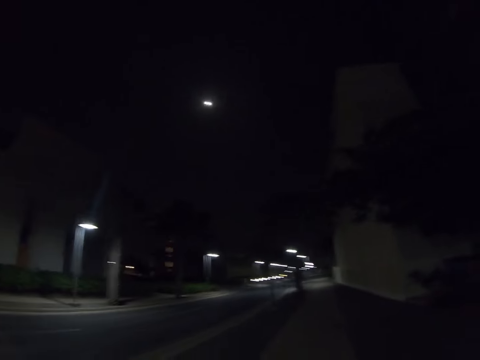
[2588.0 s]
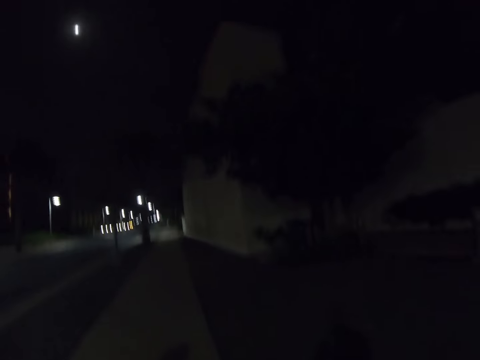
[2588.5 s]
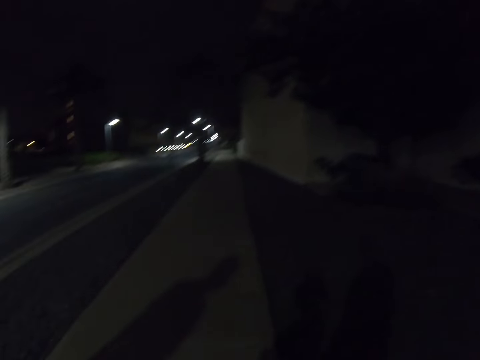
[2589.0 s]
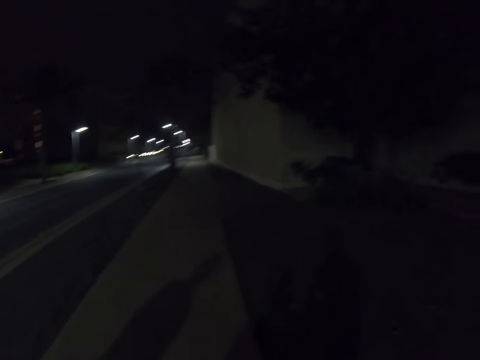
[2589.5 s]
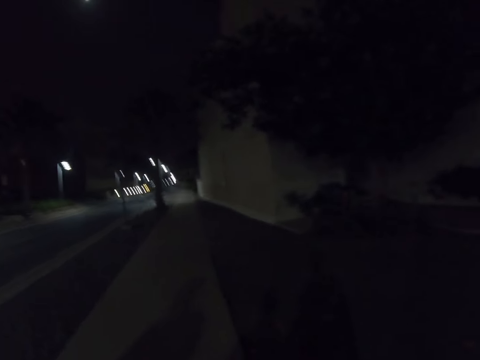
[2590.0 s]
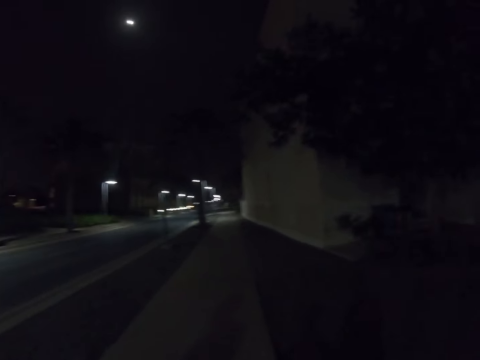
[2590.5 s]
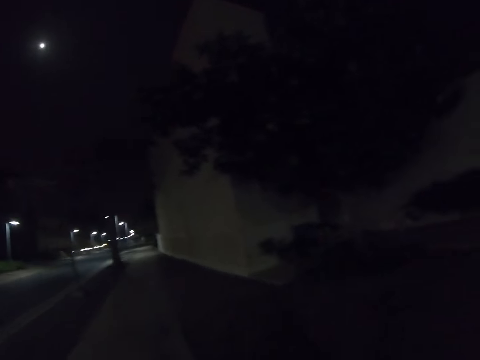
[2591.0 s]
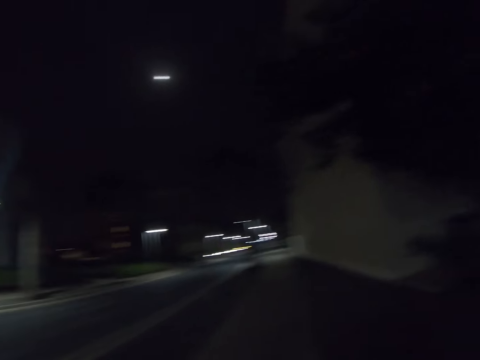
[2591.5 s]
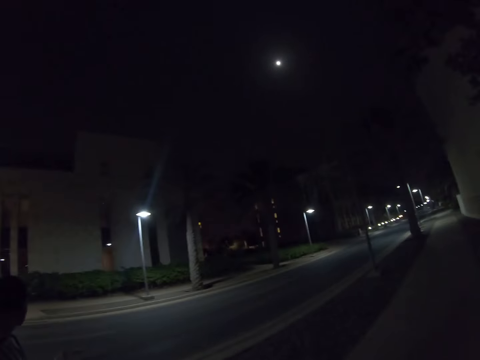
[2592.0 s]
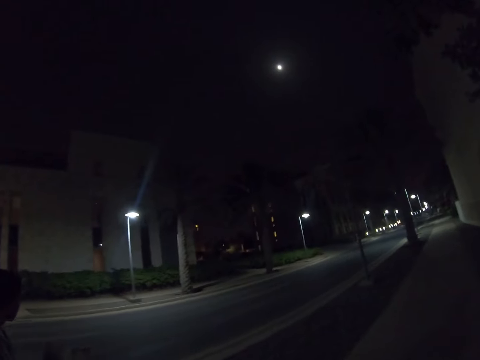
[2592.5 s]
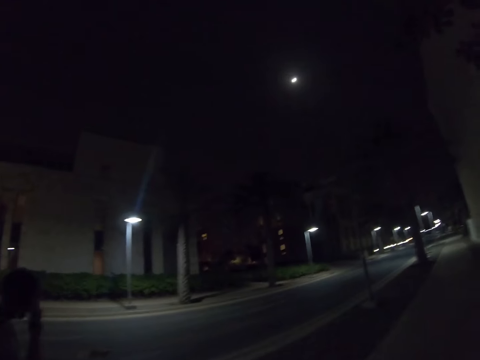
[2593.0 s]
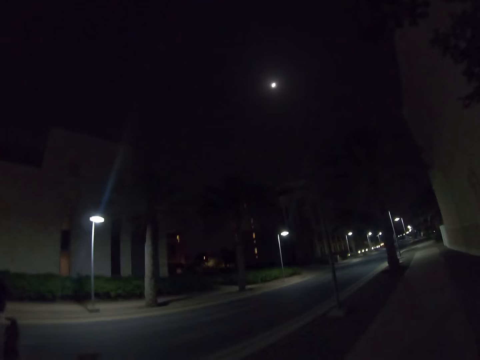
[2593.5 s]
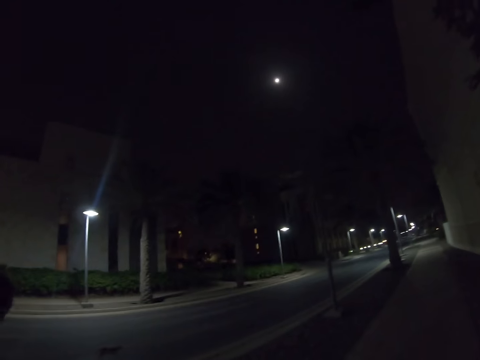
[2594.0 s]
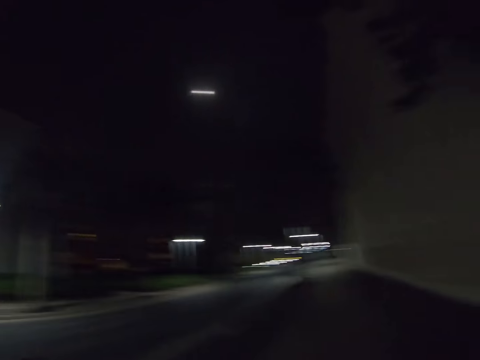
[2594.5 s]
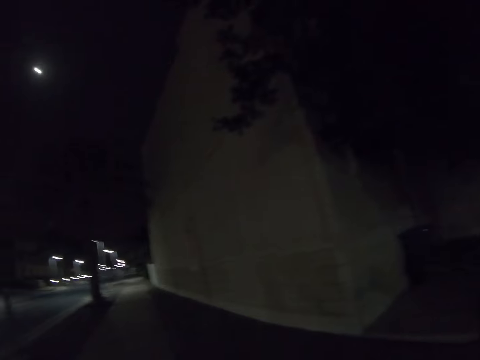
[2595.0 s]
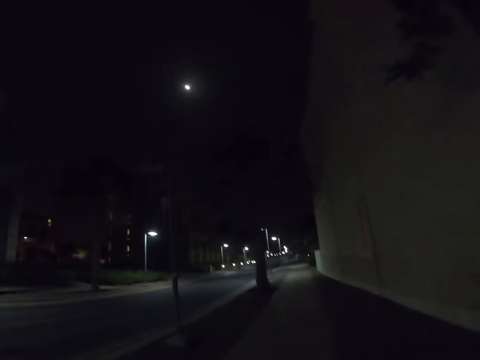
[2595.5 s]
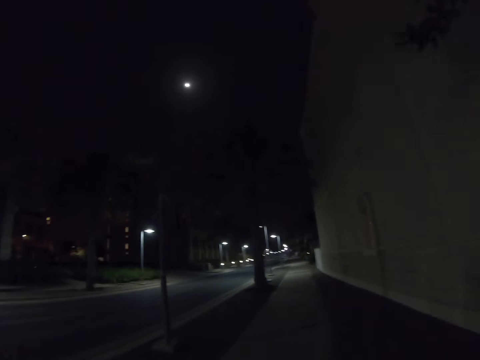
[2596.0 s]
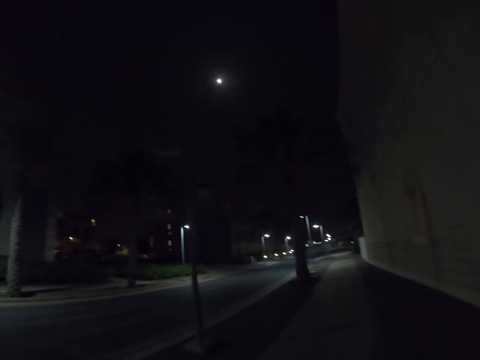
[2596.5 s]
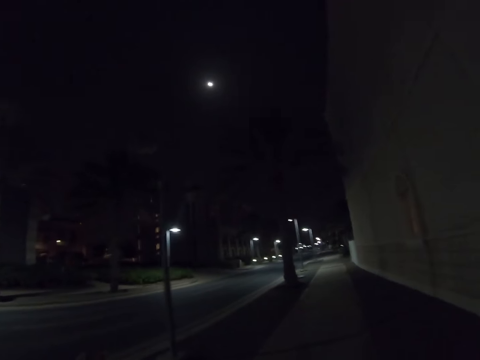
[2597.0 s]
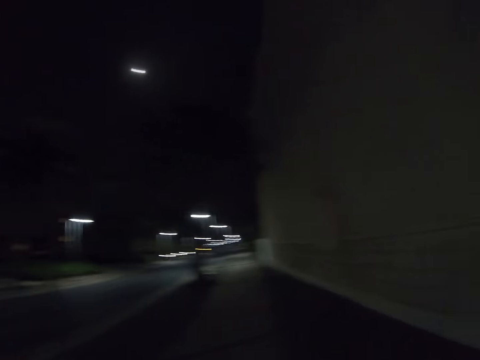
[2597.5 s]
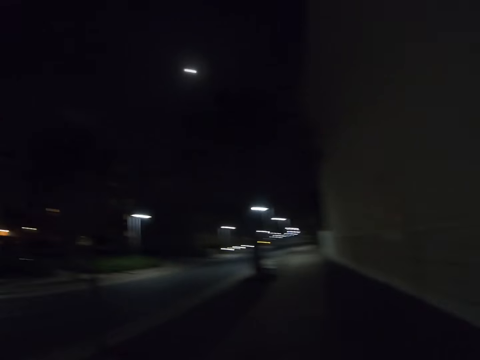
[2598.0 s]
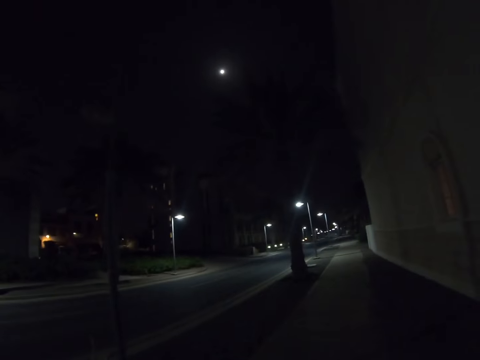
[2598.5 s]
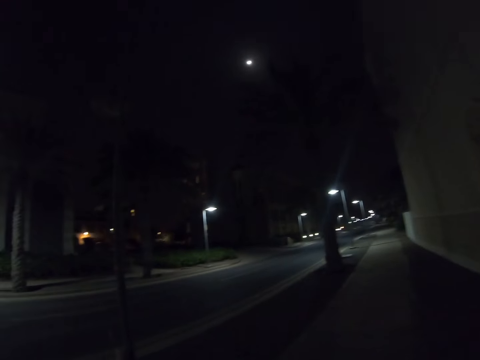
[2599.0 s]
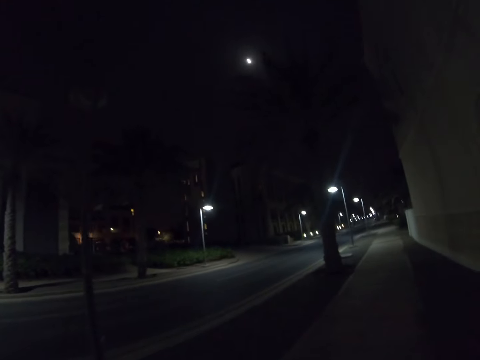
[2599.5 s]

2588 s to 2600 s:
The man walks on the road. The camera wearer walks on the road.

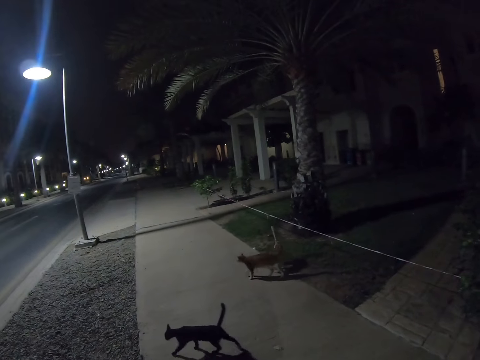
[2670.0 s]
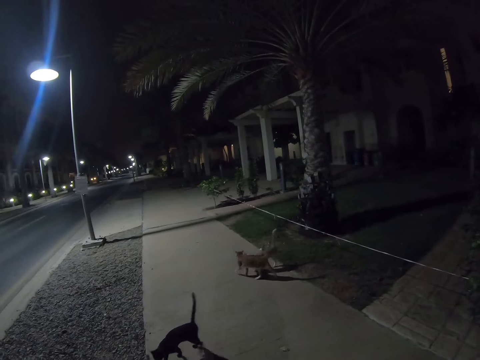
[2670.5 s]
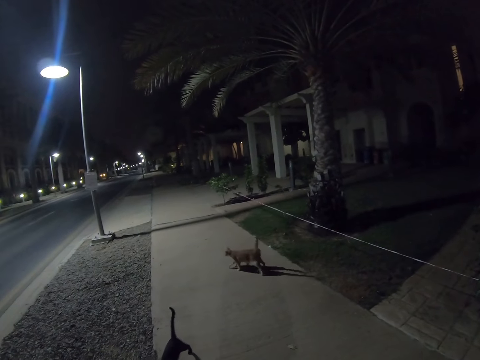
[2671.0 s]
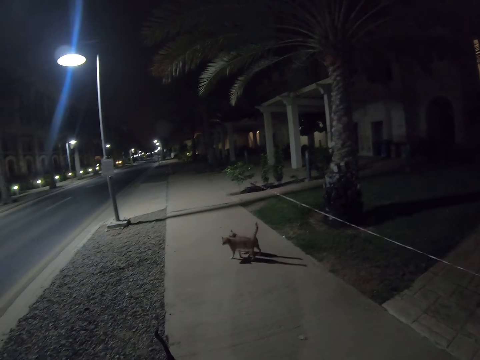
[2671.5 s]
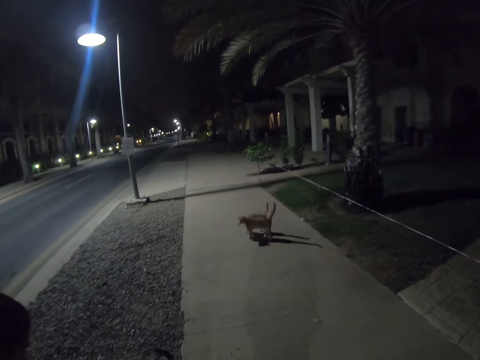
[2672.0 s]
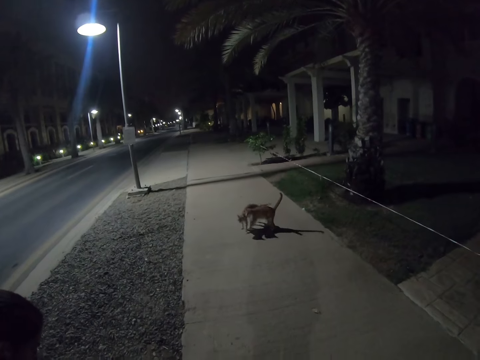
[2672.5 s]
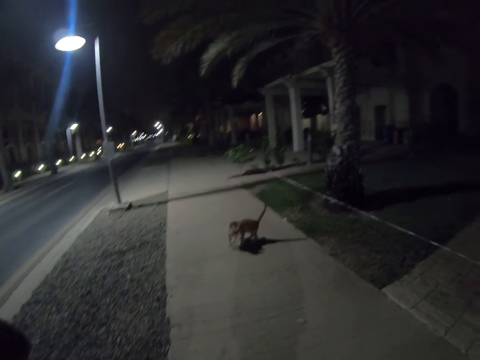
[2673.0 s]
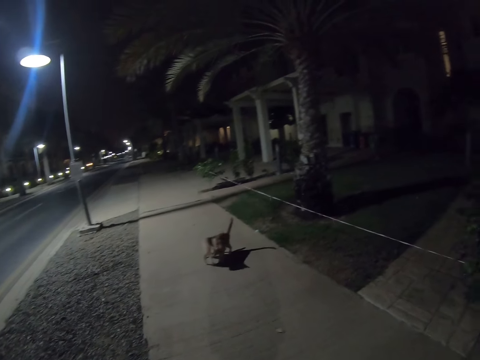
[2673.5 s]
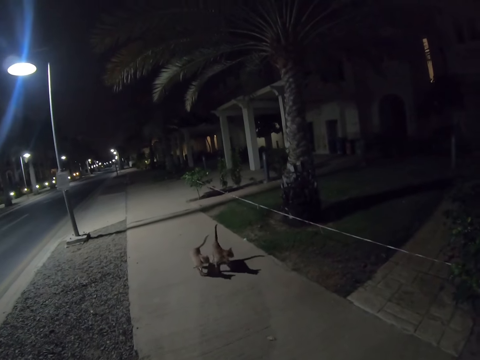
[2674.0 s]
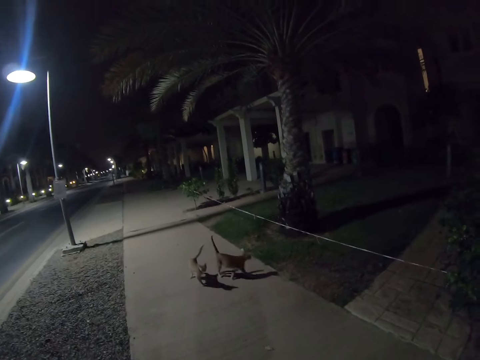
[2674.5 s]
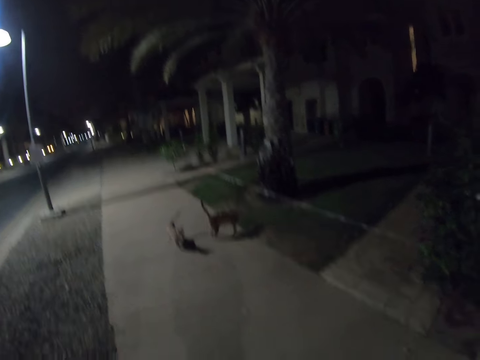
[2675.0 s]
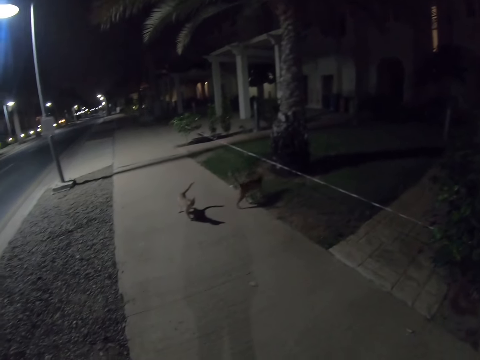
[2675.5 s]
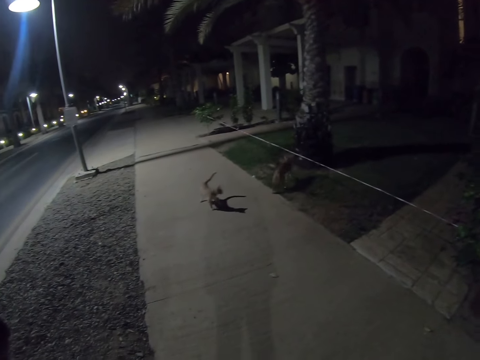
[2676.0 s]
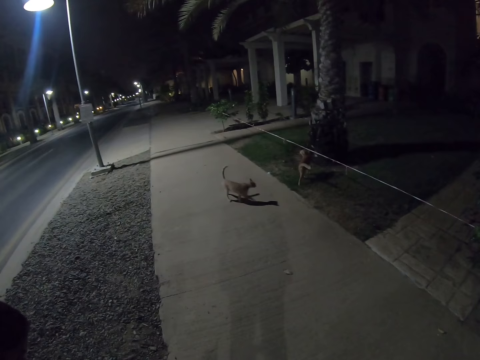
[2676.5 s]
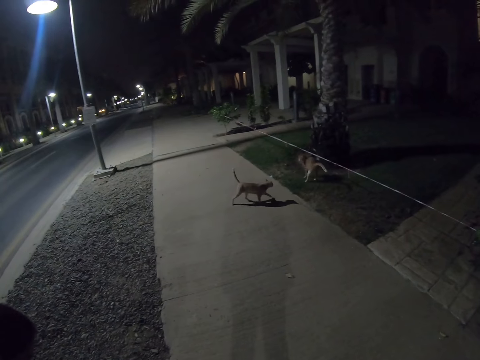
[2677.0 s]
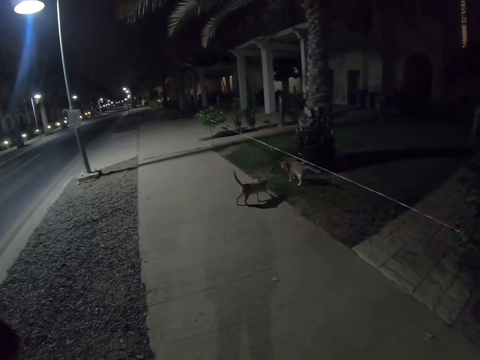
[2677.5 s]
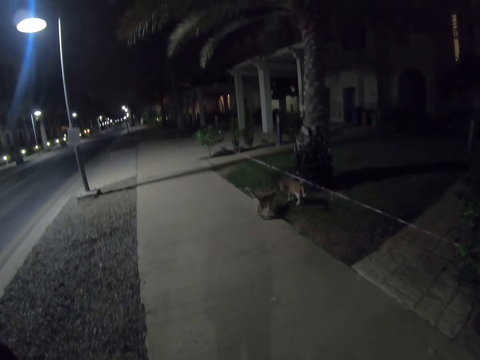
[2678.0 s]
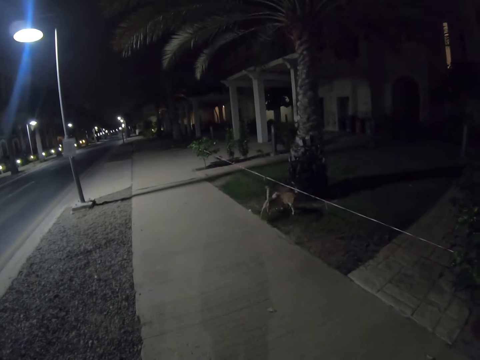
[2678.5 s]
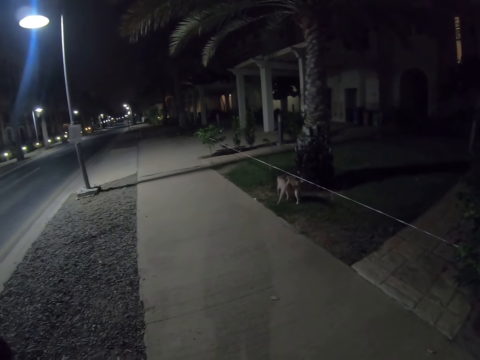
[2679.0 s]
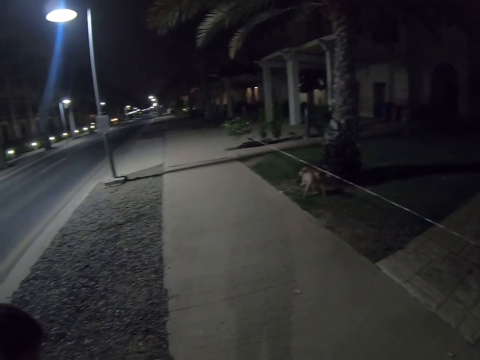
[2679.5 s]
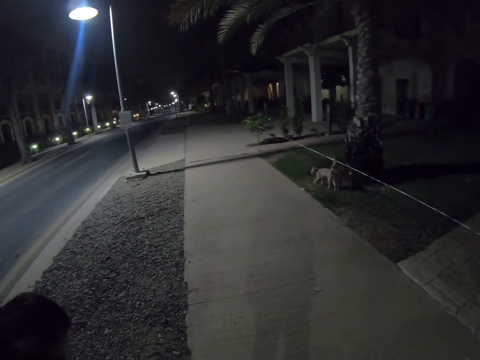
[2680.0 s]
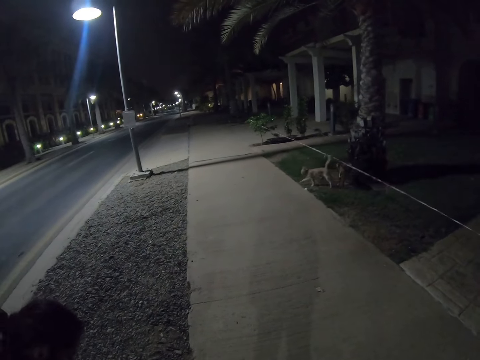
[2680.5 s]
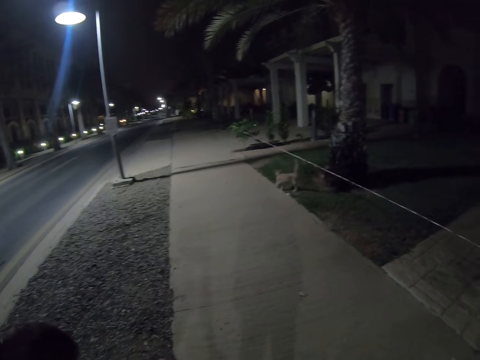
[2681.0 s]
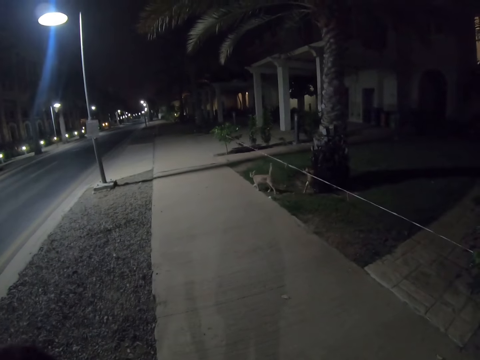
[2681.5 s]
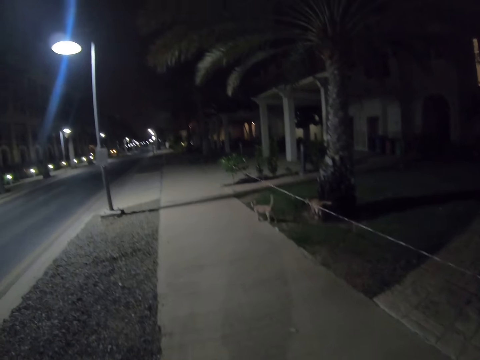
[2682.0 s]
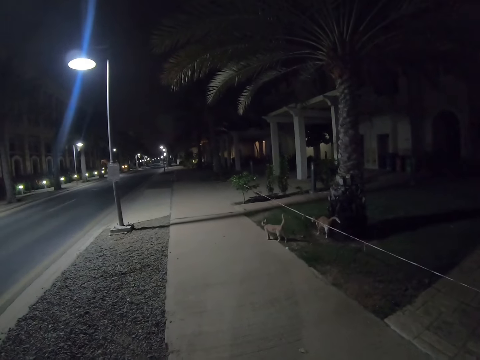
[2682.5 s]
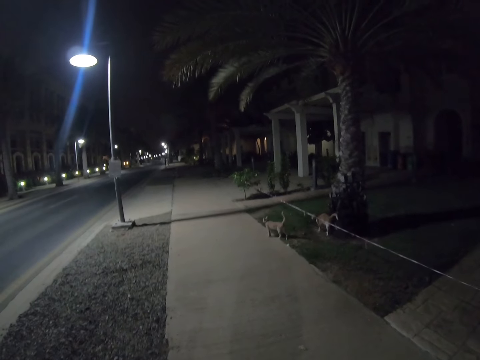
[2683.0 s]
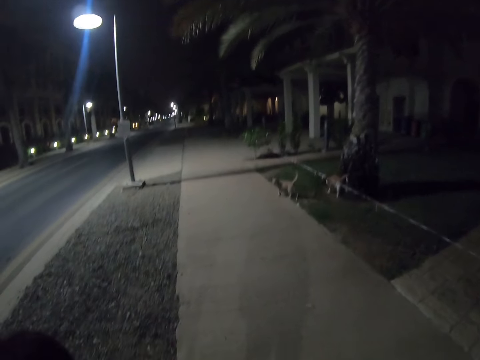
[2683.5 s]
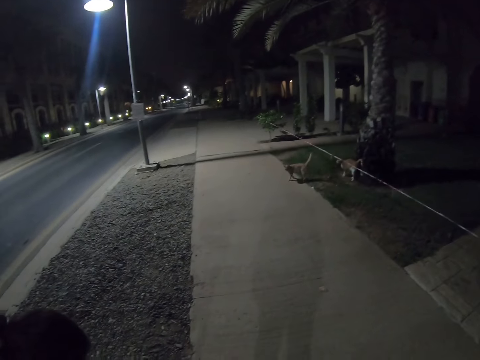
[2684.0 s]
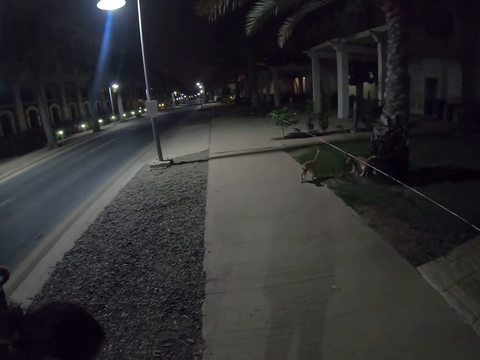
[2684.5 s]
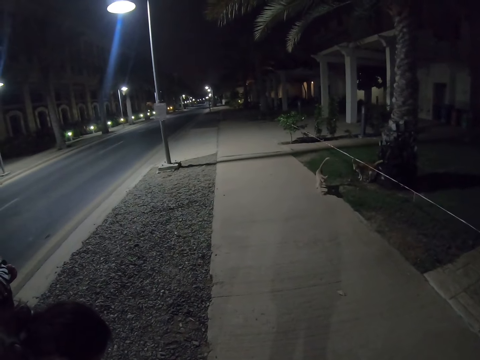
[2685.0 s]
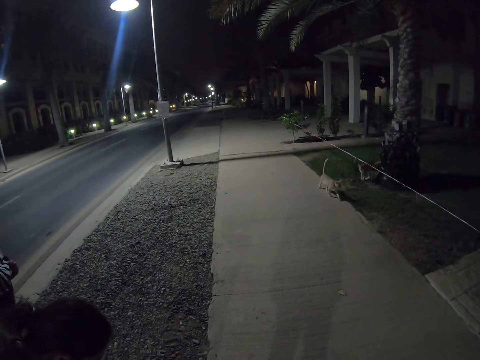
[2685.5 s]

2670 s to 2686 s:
The camera wearer looks at a woman. They walk on the road. They look at the woman. They walk on the road. The woman interacts with a cat.
